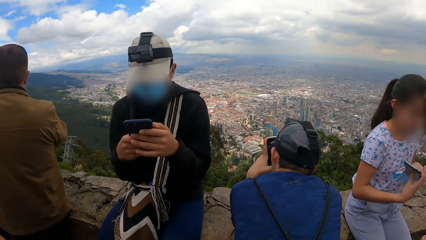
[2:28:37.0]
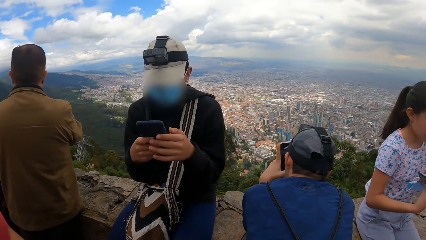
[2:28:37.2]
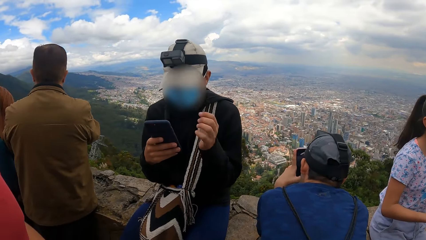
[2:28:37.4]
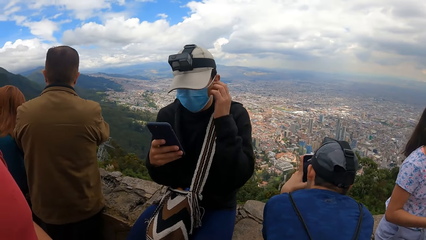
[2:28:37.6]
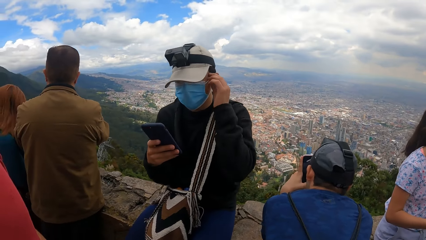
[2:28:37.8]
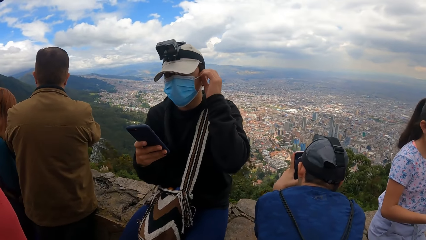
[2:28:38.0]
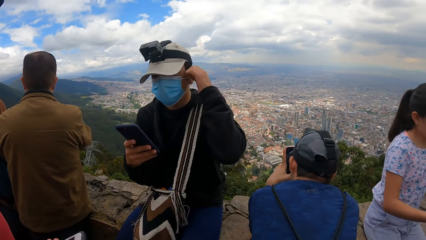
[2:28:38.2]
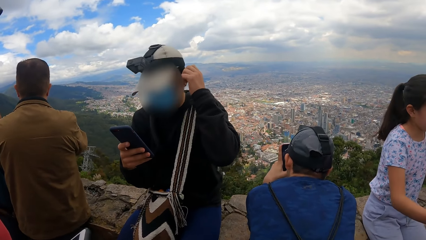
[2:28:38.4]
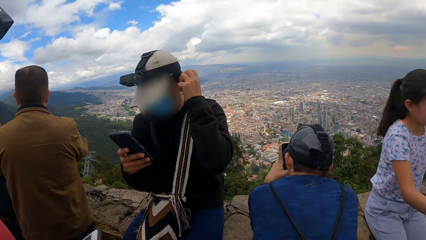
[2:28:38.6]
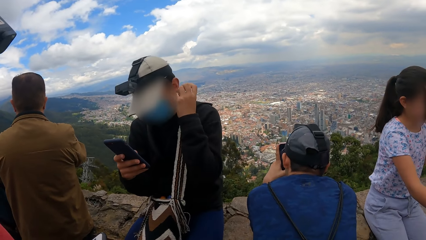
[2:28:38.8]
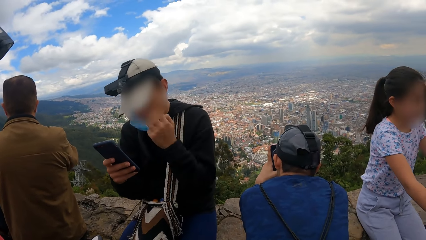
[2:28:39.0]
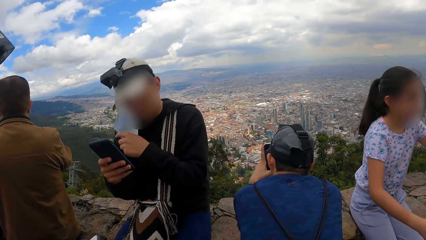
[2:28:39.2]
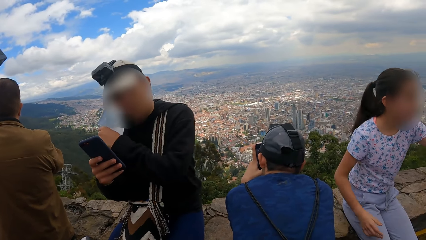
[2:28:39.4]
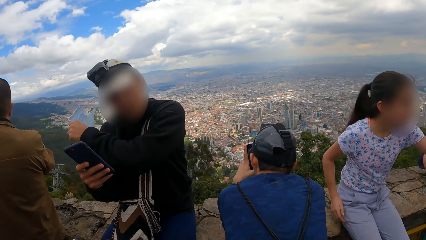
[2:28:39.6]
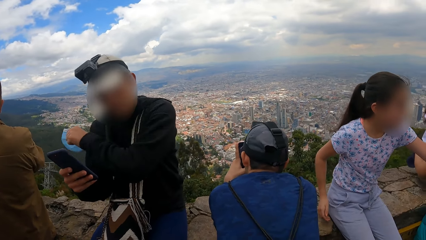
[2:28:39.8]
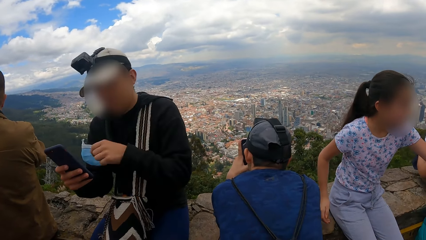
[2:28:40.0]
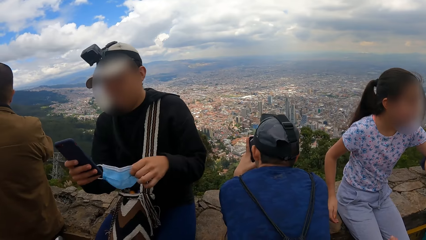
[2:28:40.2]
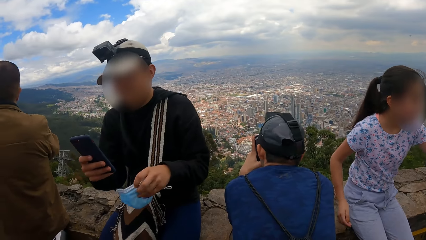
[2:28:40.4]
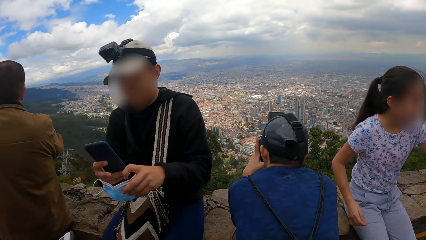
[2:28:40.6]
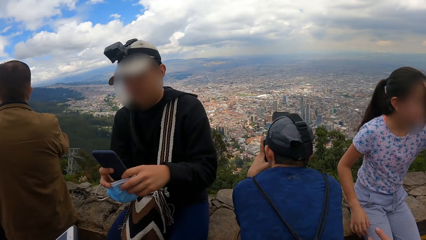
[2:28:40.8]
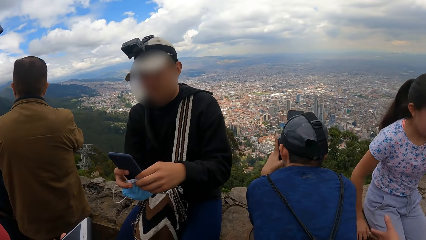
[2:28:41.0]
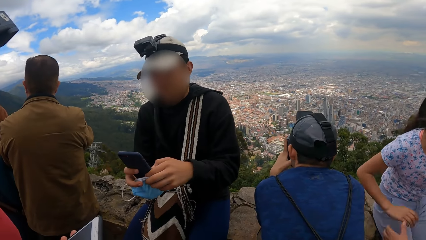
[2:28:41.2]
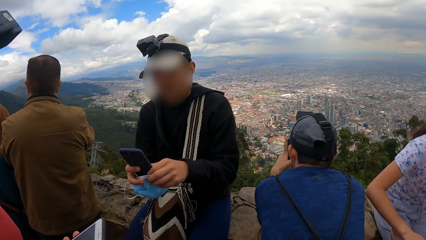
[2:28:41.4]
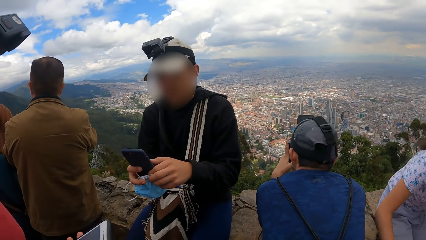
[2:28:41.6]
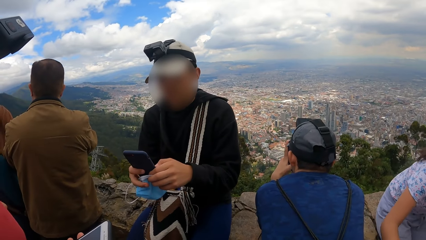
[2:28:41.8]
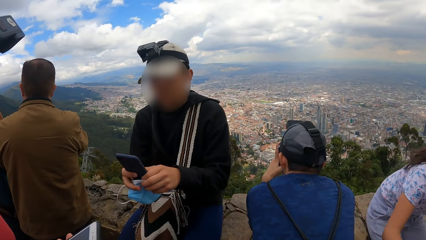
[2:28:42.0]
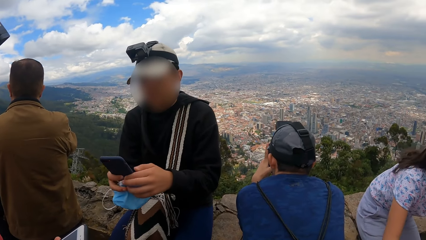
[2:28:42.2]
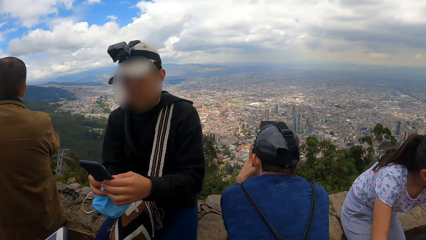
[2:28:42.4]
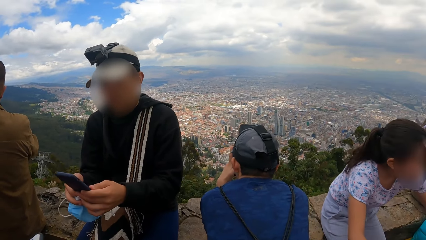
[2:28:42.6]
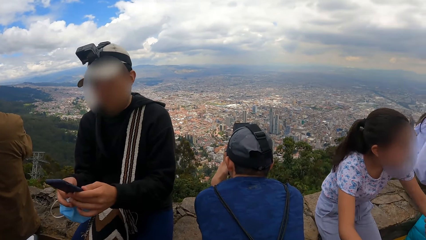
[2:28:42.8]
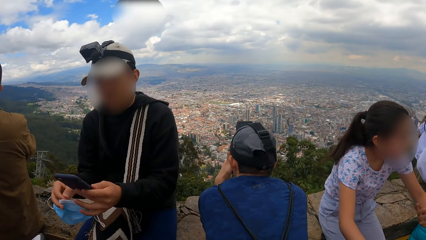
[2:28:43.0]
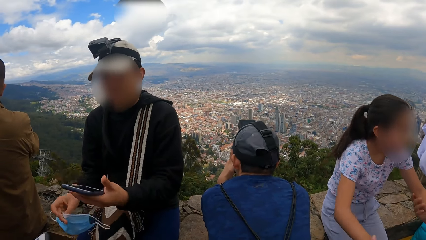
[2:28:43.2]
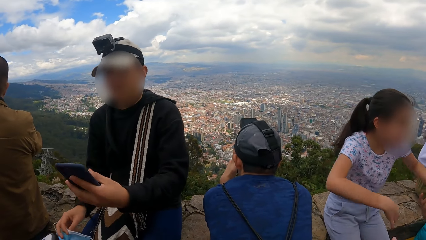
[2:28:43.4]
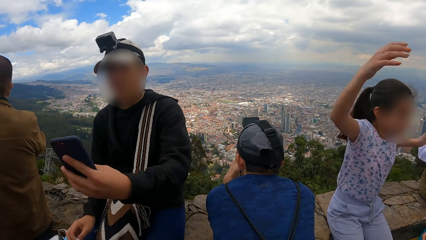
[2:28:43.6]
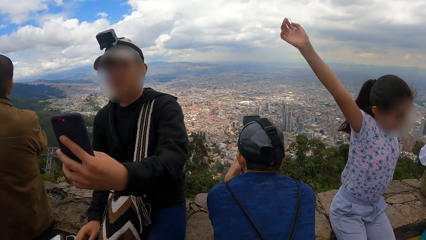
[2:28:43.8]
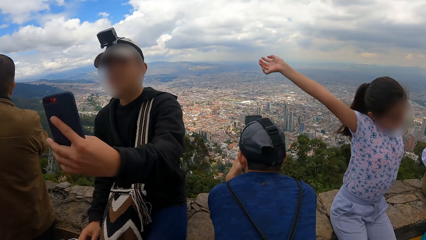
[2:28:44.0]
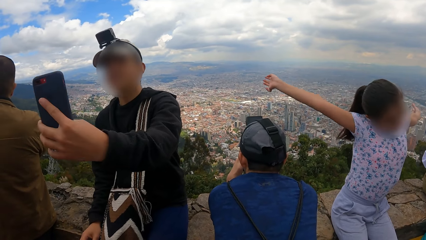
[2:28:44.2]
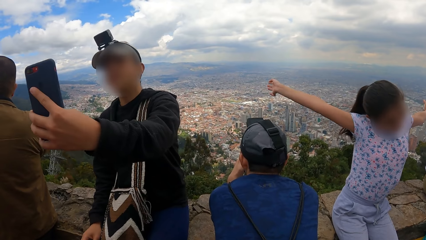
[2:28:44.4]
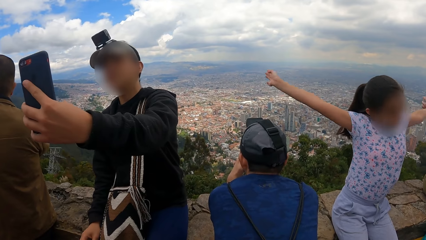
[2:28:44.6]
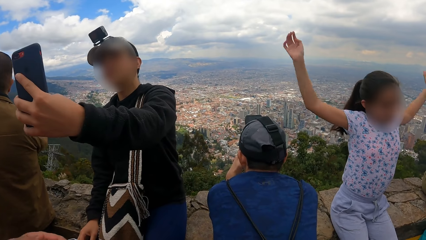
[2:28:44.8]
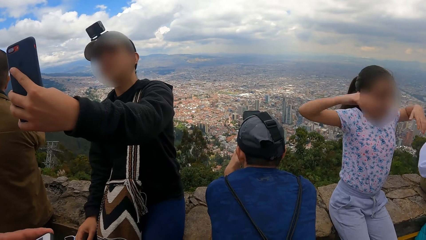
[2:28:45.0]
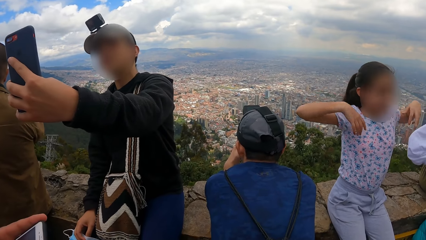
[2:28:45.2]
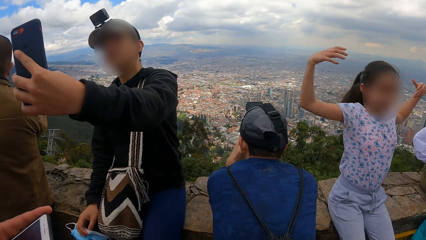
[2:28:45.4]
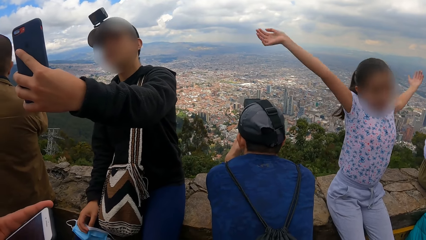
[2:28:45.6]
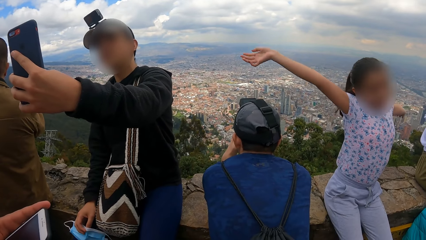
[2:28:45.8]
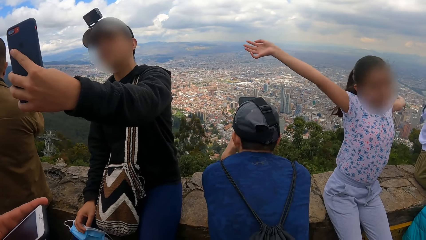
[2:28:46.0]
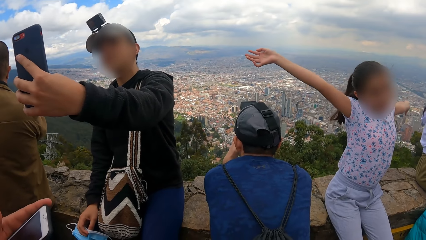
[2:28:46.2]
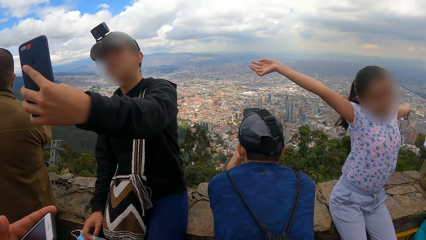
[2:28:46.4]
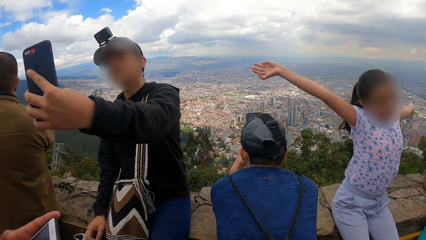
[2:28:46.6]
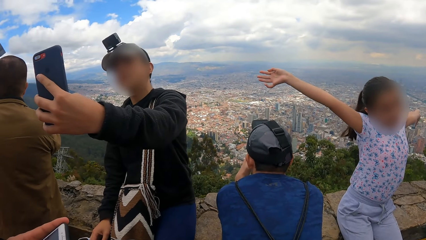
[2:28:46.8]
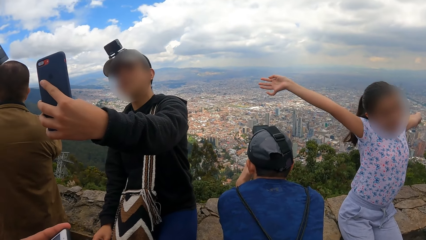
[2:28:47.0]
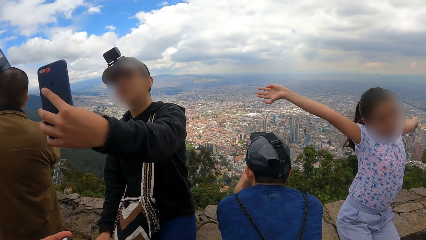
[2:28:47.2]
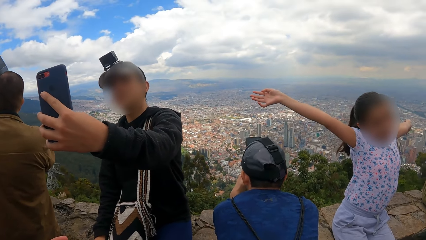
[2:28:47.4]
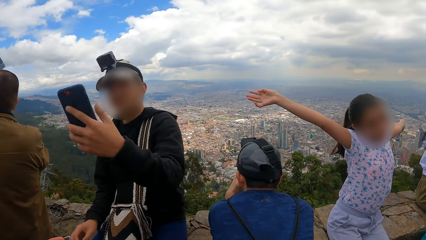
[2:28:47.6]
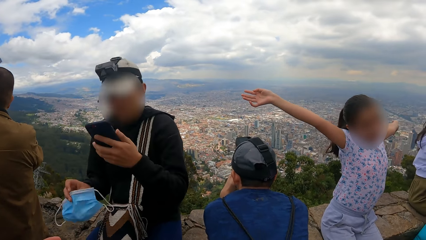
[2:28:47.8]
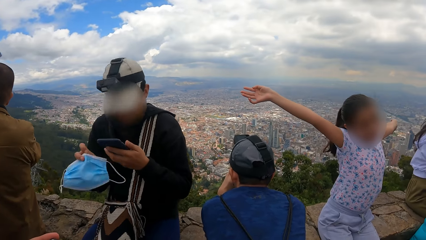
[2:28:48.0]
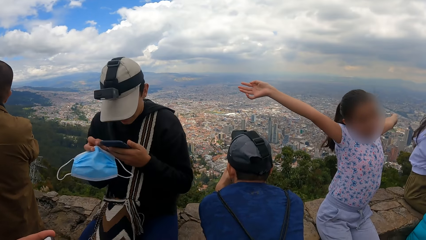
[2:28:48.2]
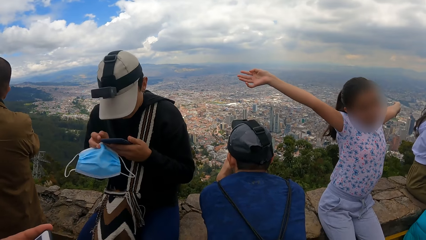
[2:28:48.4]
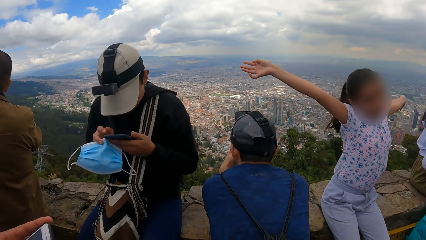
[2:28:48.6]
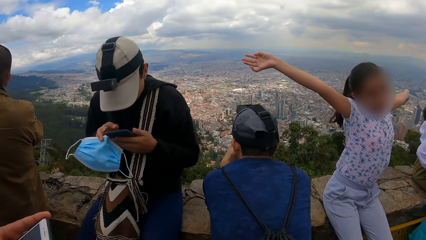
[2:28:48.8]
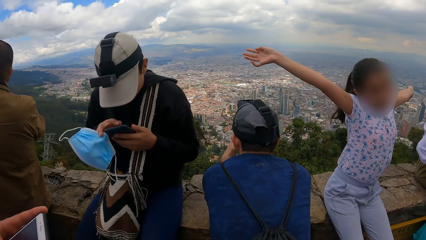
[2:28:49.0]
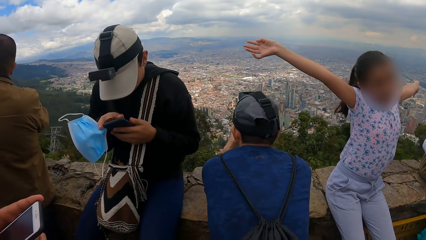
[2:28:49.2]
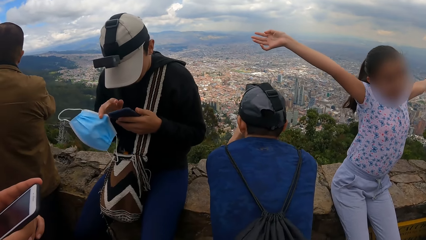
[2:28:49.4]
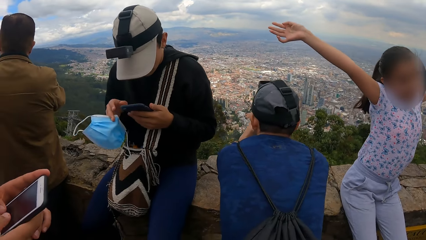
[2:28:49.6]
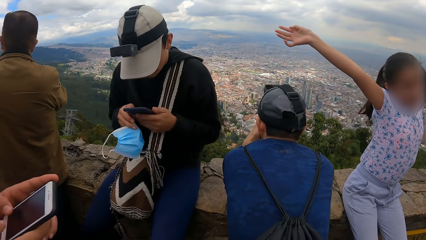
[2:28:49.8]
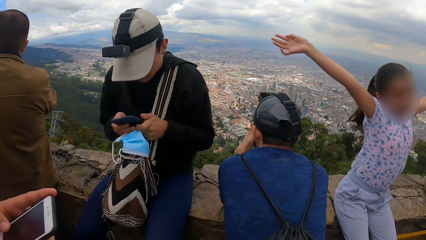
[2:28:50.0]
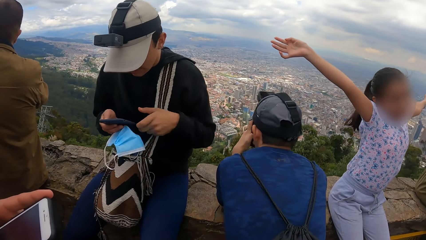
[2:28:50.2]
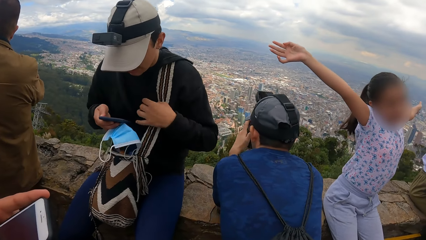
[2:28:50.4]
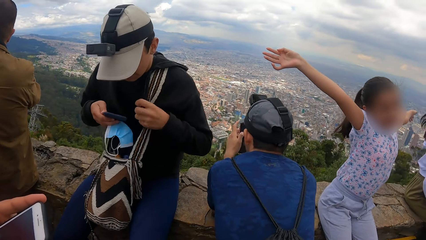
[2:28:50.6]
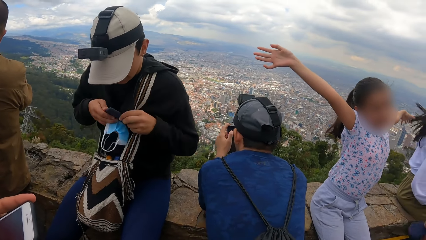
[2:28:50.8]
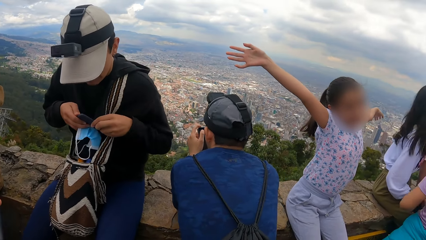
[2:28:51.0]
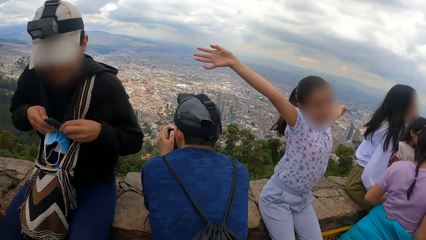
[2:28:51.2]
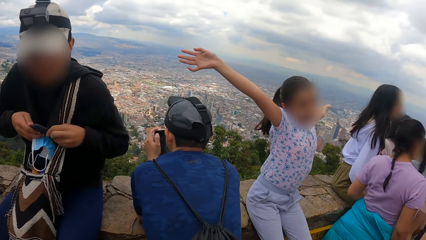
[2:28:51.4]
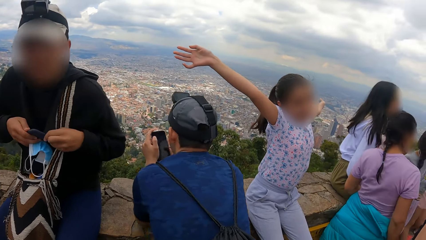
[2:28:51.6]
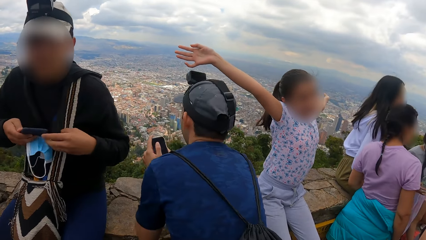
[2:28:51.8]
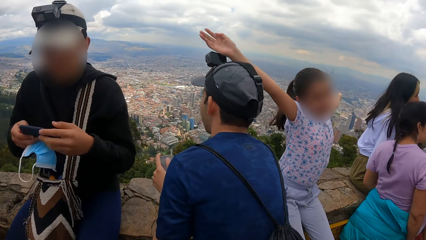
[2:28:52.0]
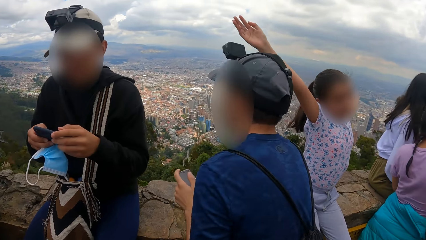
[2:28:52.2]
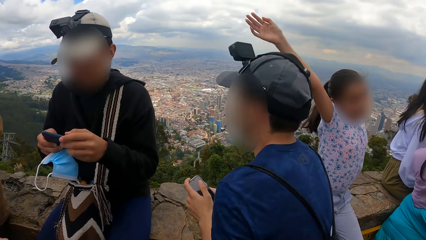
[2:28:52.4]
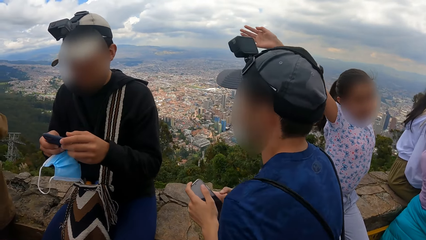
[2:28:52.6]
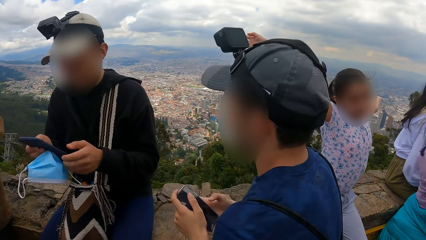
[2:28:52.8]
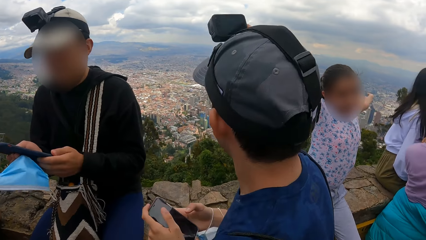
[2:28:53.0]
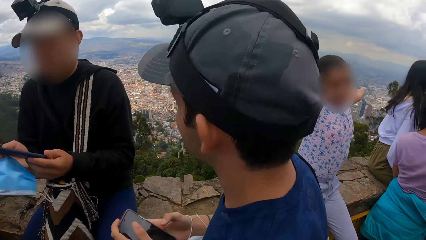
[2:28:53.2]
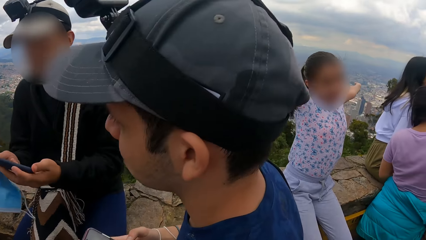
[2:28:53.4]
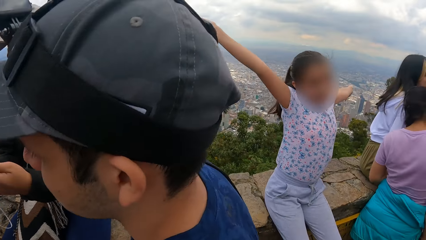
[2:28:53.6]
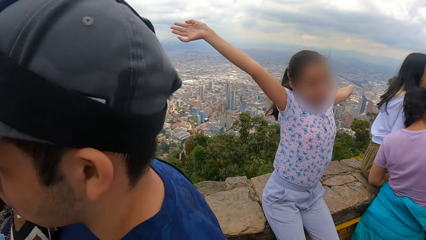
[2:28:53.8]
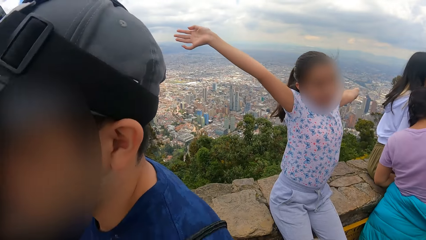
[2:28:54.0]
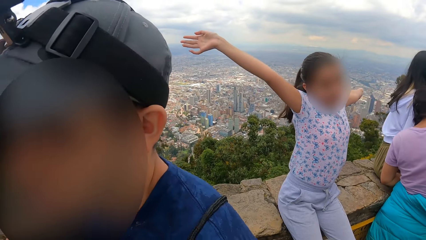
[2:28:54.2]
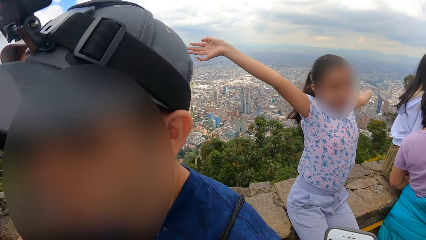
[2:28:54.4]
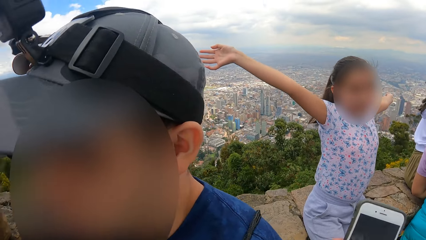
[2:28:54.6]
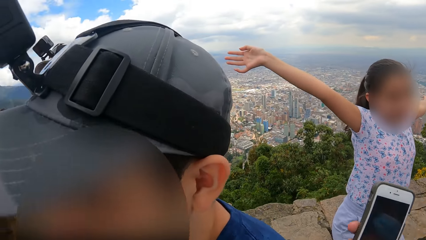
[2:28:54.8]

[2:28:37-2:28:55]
A man uses the phone. The man takes off the facemask on his face with his left hand. The man takes pictures with the phone in his left hand. The man operates his phone with both hands. The man cleans his phone with his shirt. Another man turns back. The first man snaps himself a picture with the phone in his left hand.
